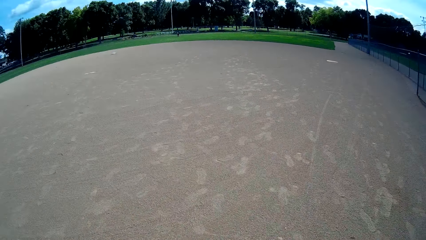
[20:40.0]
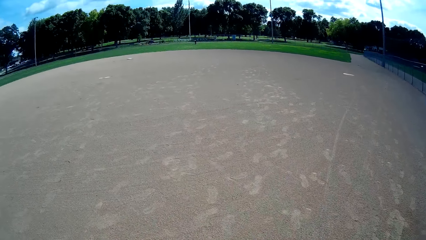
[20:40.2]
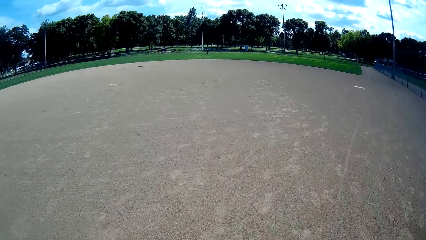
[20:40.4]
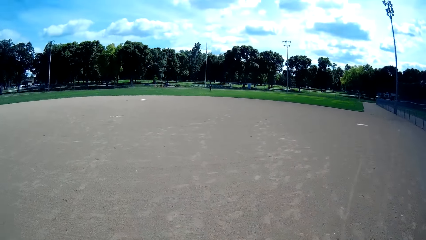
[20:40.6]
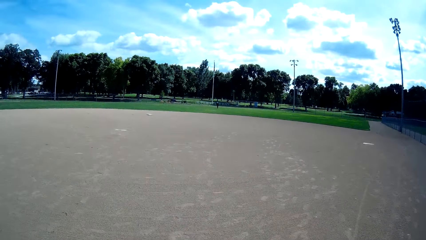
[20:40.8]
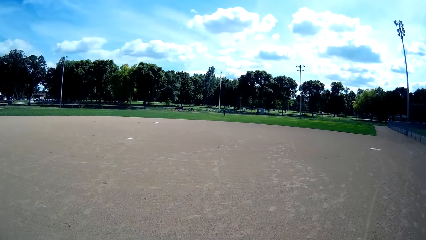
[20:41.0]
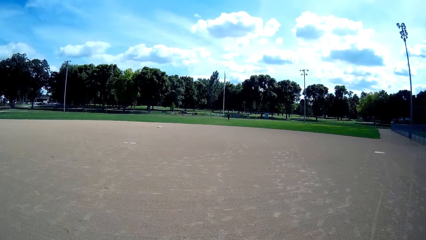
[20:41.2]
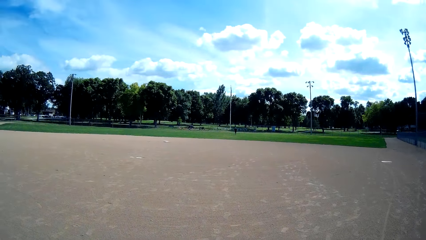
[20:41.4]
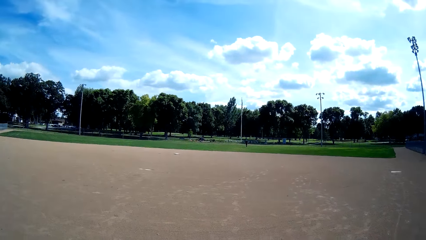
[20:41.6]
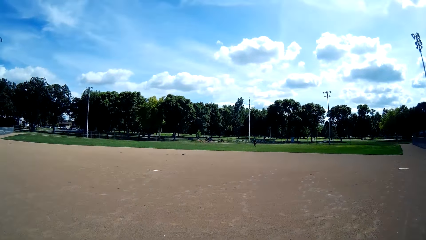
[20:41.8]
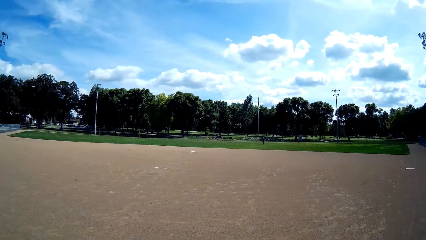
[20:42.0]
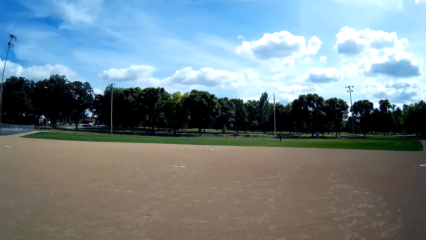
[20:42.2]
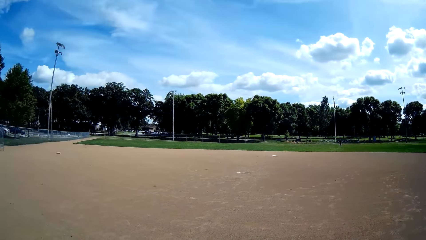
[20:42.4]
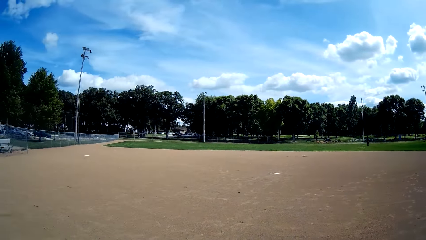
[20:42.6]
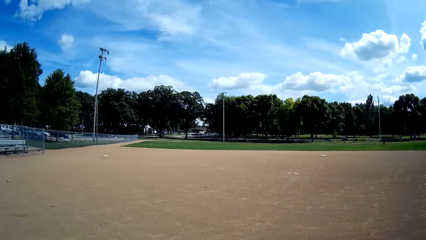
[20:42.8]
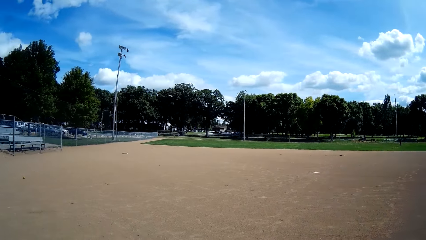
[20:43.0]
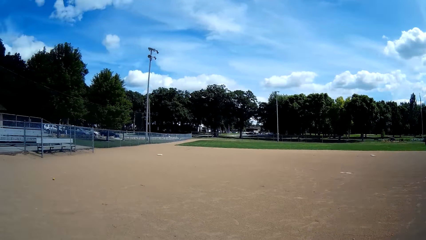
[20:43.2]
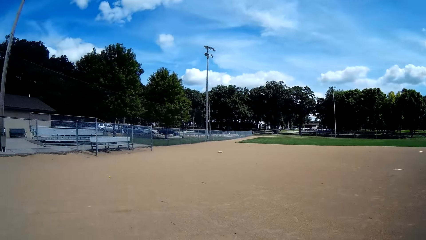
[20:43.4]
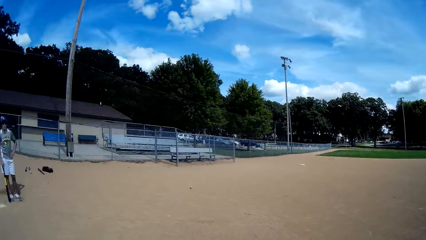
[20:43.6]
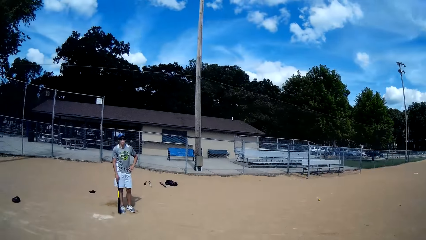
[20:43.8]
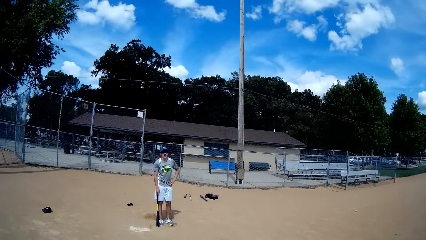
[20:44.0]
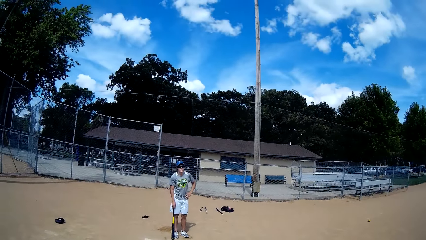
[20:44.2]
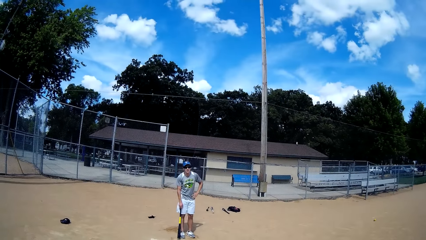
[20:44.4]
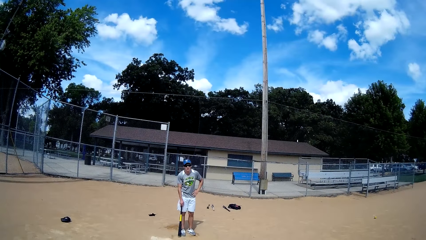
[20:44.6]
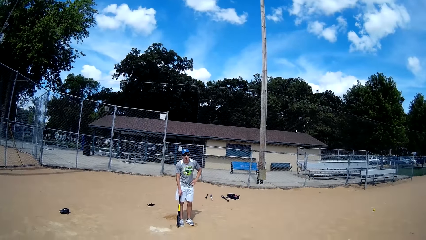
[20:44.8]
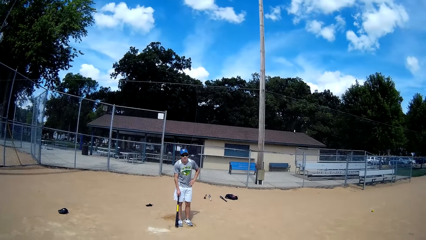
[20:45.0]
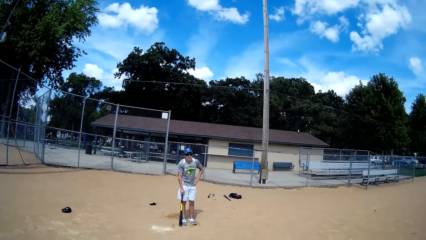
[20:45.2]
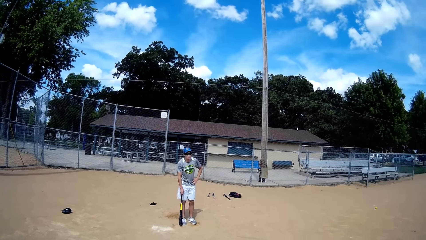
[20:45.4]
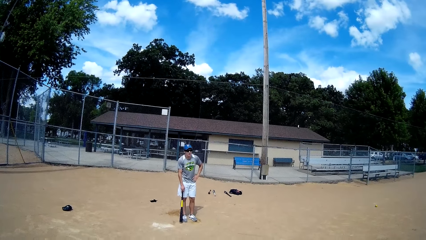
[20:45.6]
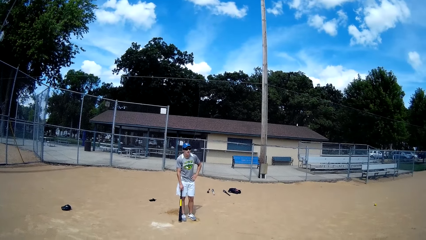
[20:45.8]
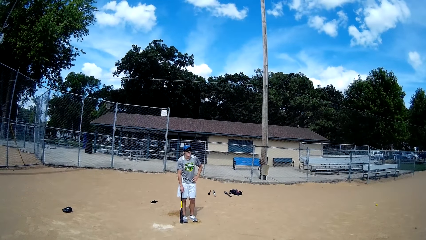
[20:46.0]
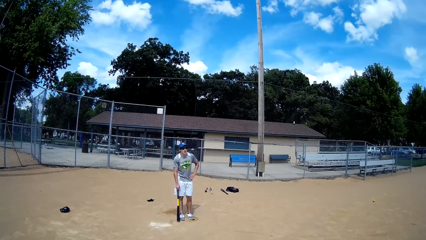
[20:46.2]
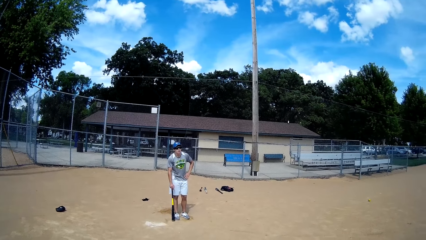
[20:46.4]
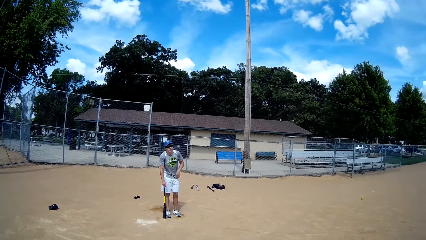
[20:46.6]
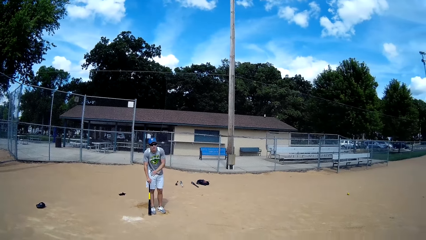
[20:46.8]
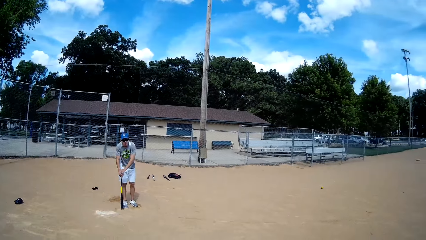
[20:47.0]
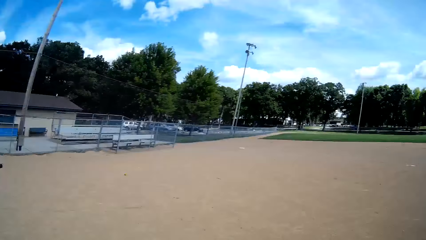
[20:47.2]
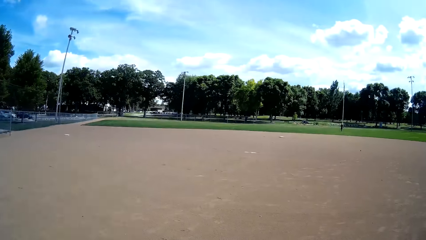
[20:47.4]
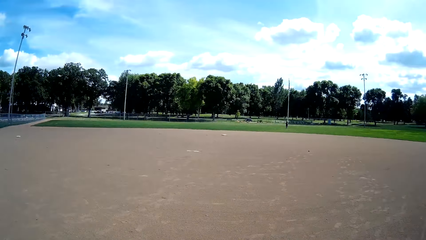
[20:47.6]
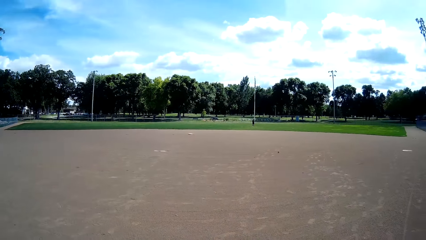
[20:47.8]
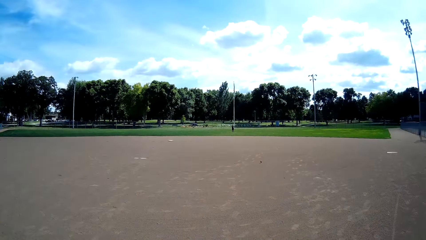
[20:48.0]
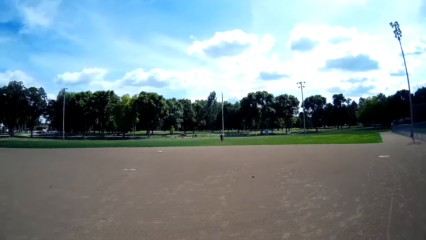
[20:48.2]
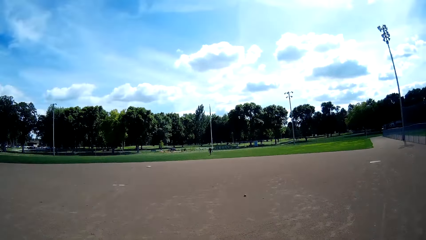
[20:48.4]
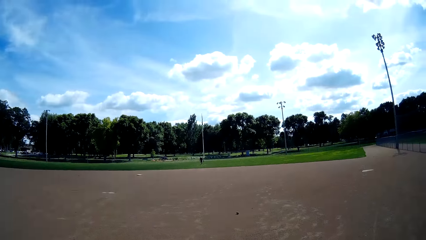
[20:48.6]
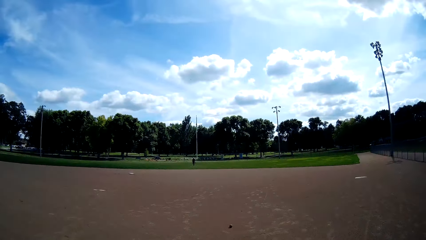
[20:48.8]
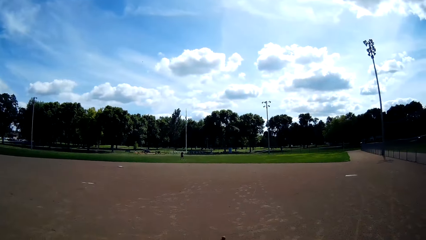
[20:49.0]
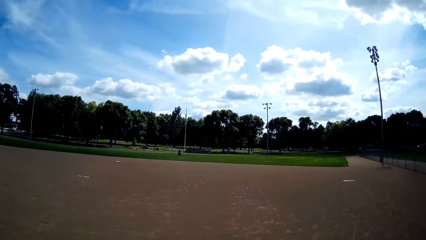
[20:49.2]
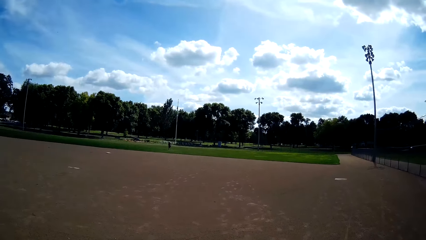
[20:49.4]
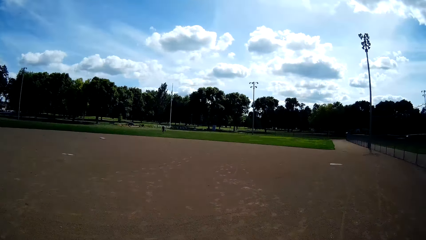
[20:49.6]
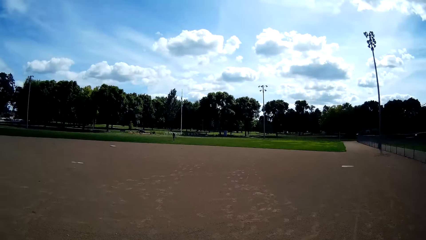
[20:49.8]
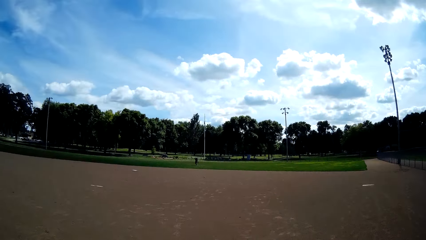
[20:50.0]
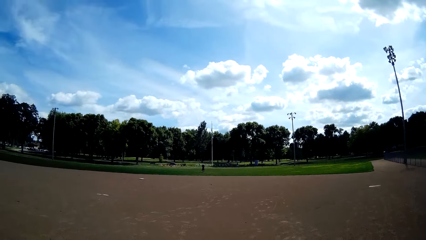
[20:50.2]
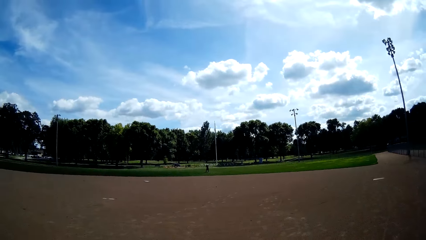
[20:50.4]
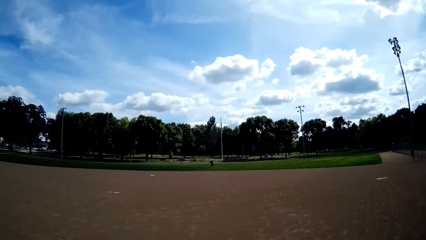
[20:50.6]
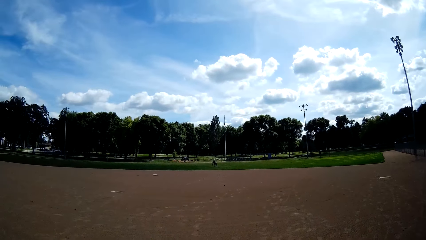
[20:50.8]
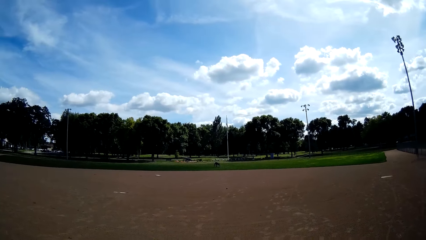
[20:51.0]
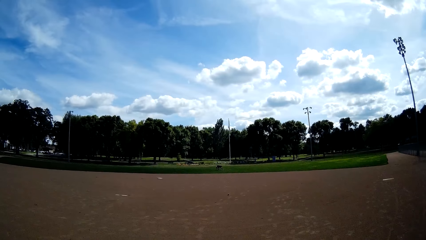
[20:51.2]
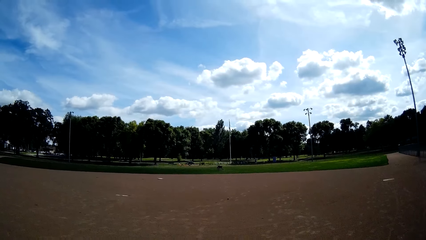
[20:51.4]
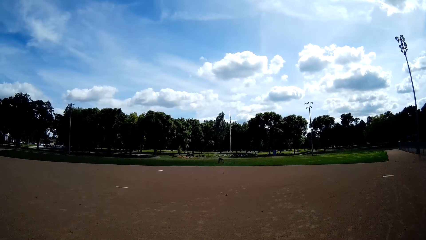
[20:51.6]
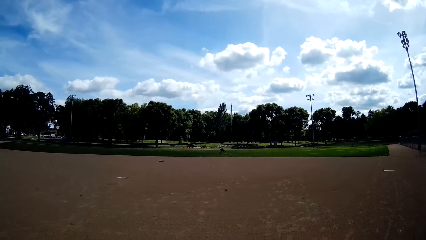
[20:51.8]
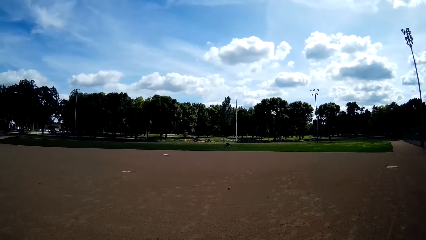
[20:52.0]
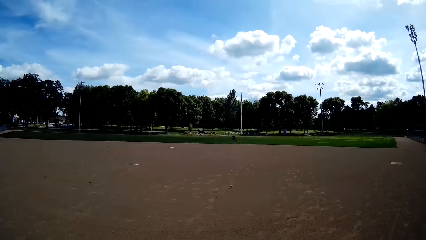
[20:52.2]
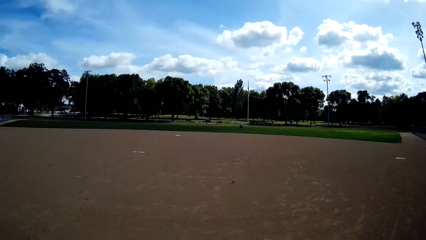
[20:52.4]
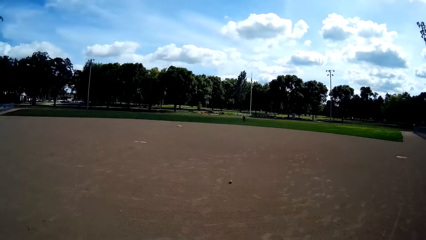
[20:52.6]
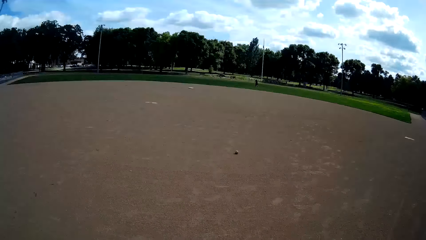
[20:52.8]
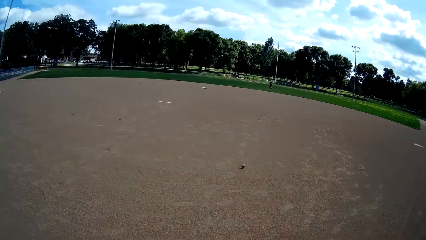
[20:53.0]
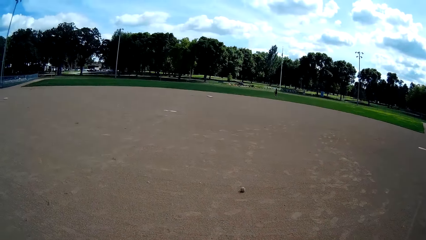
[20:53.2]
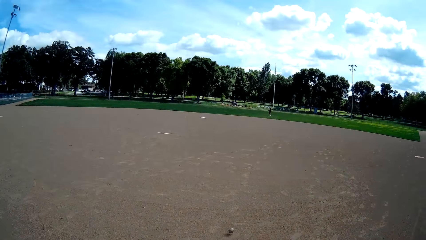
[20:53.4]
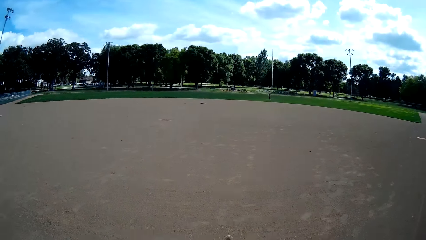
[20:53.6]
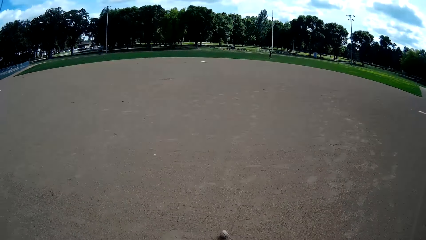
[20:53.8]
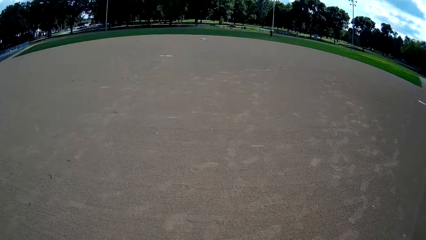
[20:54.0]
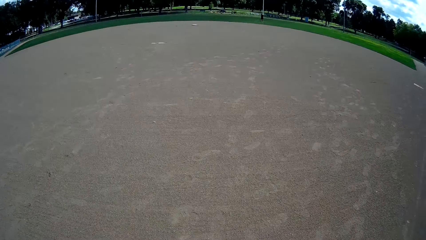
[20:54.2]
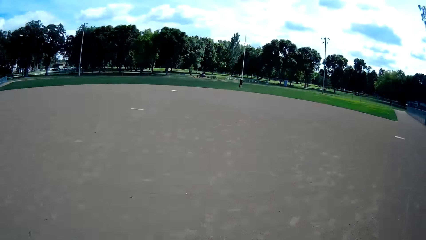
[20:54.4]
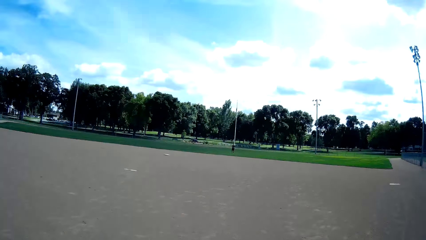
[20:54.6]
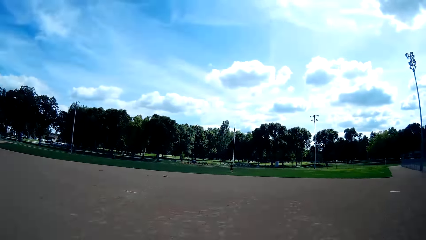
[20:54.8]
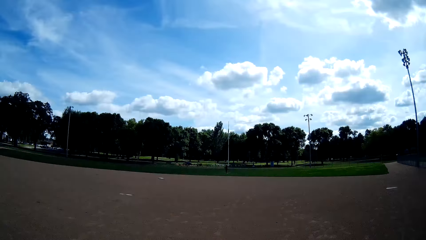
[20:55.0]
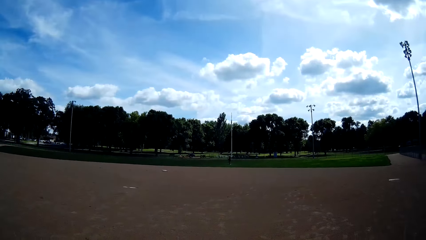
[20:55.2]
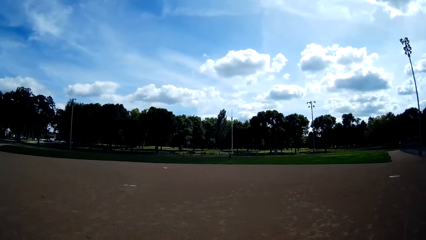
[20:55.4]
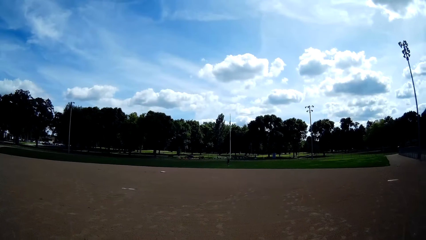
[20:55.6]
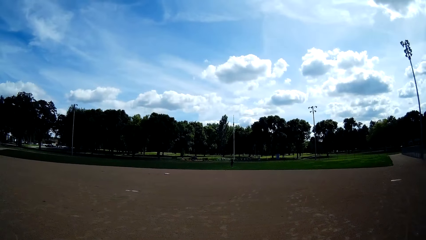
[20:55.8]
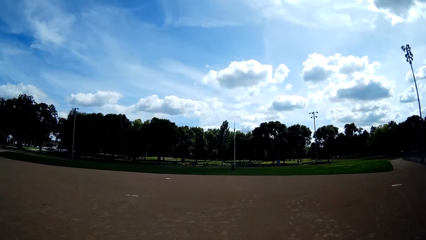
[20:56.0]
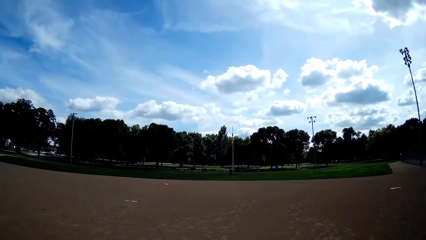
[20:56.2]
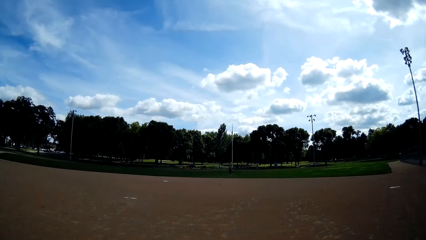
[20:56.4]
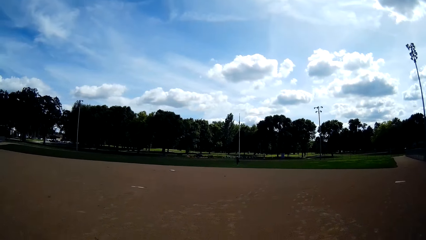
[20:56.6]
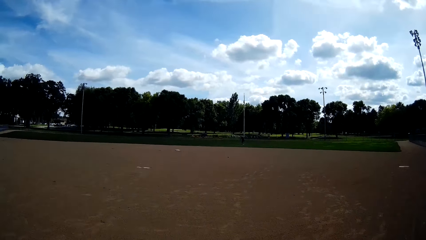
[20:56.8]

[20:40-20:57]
The camera wearer looks around. They turn towards the man. They look at the man. They look around. Another man rolls balls towards the camera wearer. The camera wearer interacts with the other man.
